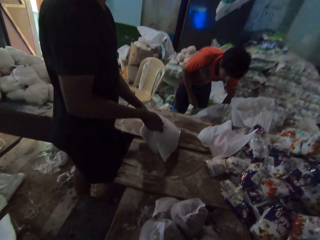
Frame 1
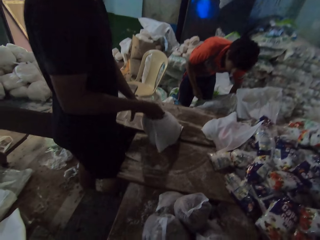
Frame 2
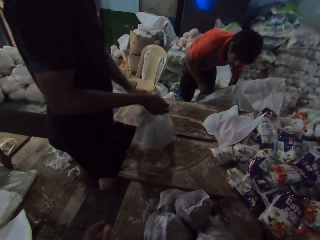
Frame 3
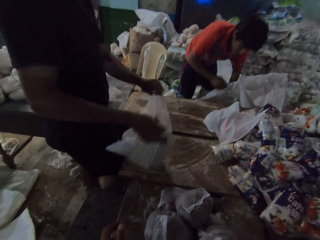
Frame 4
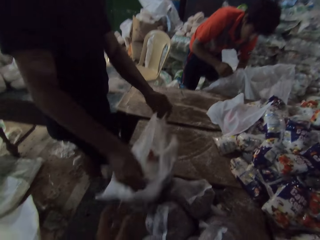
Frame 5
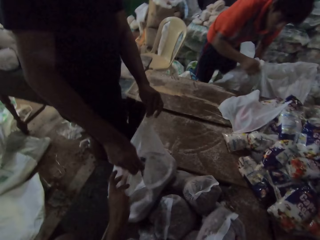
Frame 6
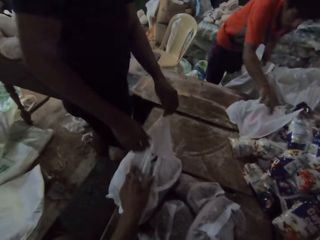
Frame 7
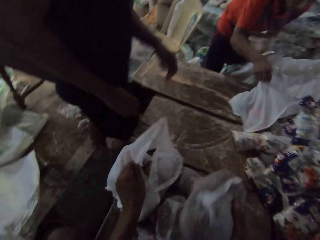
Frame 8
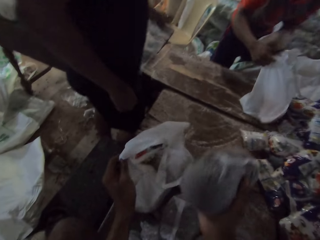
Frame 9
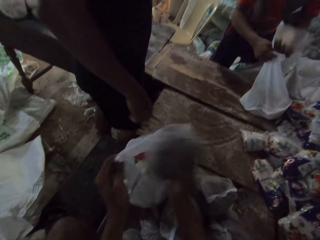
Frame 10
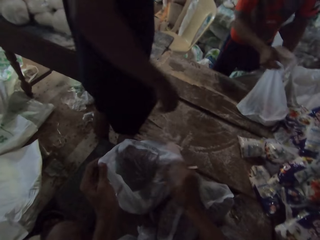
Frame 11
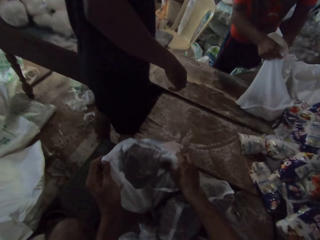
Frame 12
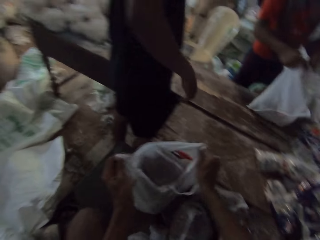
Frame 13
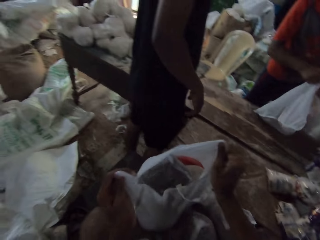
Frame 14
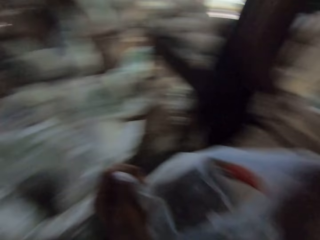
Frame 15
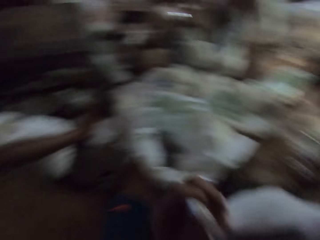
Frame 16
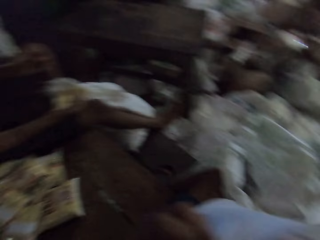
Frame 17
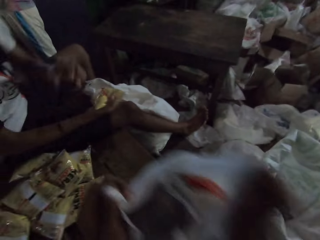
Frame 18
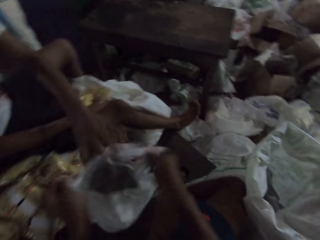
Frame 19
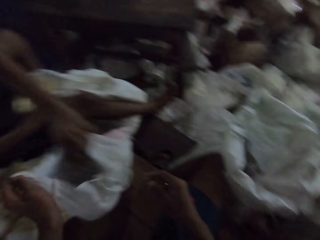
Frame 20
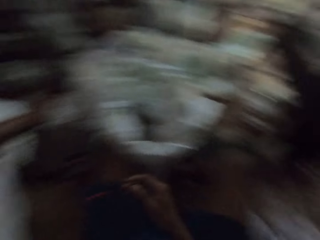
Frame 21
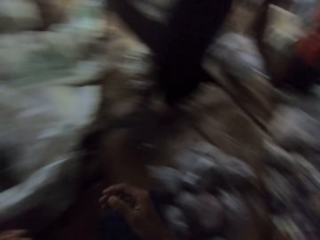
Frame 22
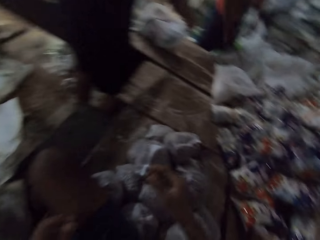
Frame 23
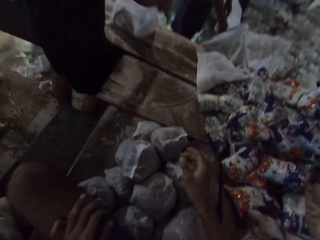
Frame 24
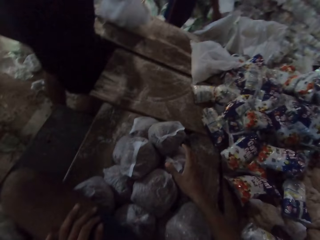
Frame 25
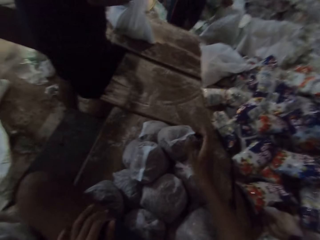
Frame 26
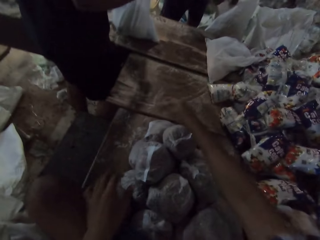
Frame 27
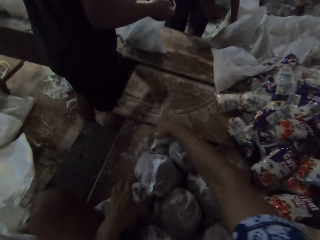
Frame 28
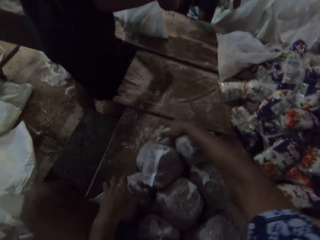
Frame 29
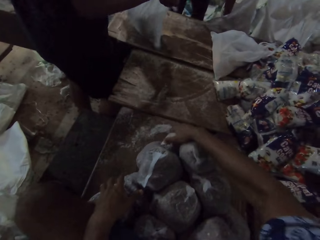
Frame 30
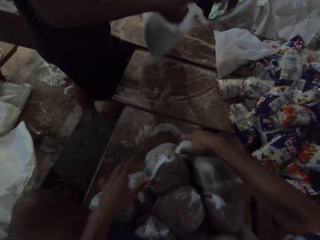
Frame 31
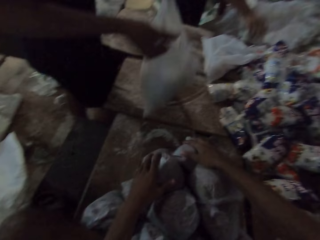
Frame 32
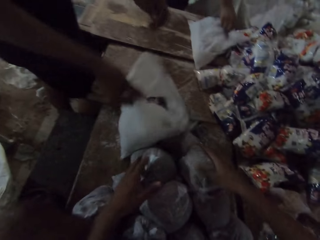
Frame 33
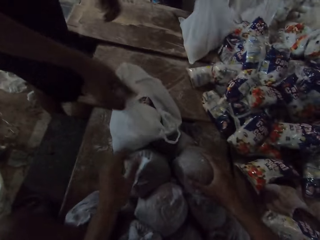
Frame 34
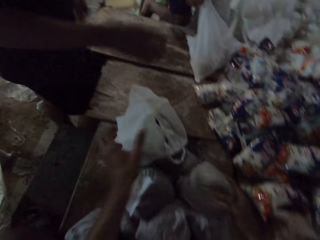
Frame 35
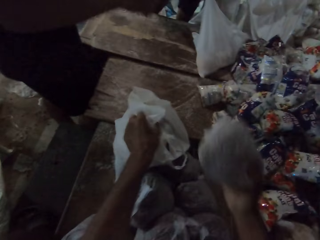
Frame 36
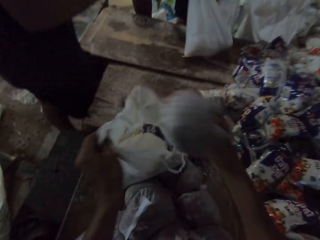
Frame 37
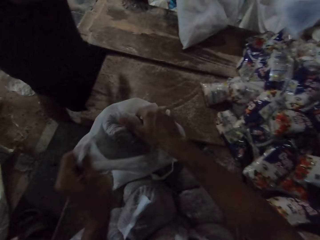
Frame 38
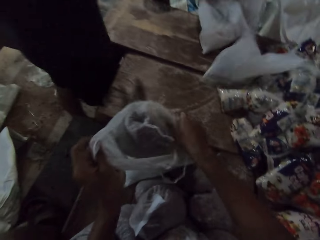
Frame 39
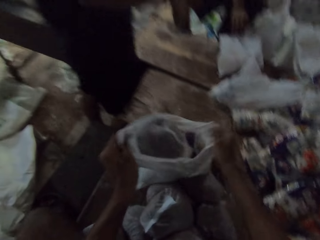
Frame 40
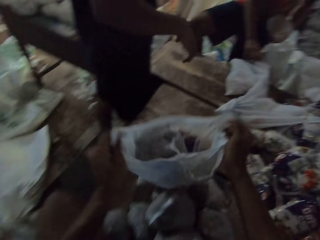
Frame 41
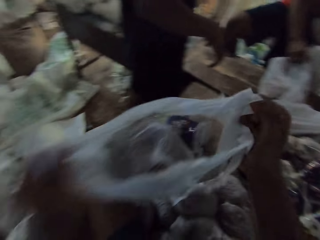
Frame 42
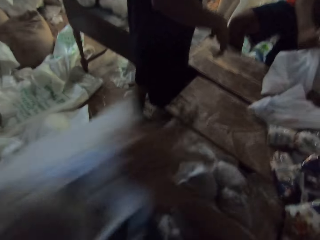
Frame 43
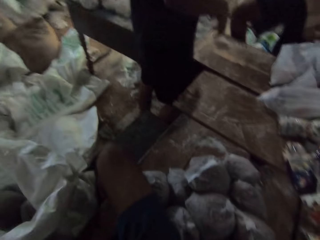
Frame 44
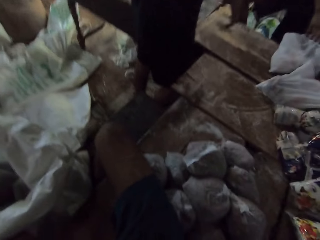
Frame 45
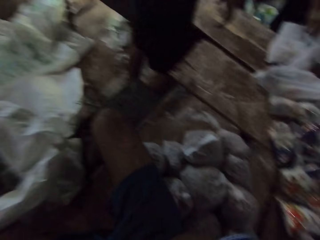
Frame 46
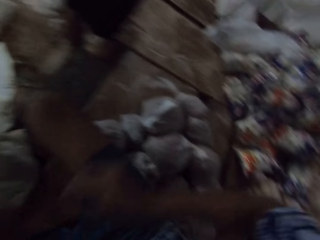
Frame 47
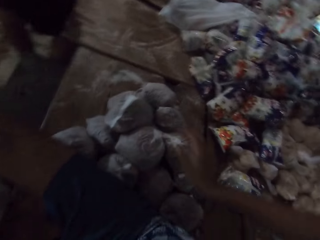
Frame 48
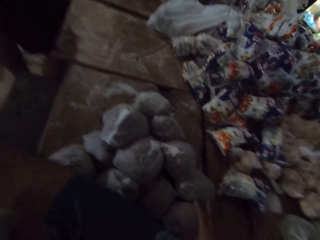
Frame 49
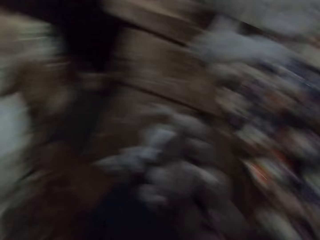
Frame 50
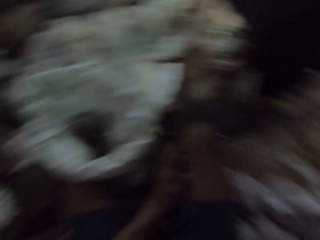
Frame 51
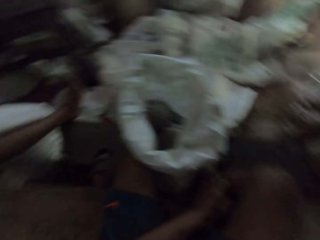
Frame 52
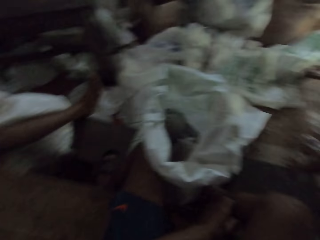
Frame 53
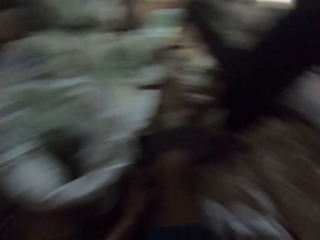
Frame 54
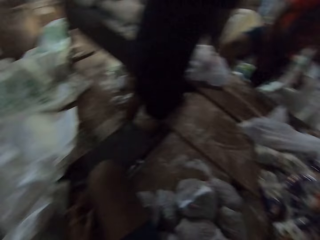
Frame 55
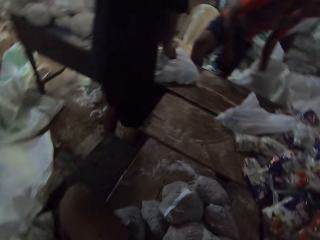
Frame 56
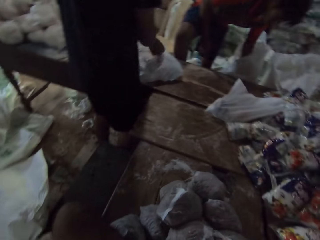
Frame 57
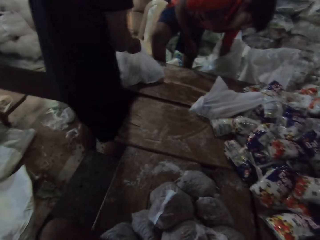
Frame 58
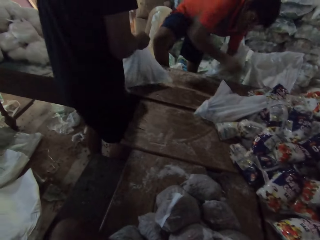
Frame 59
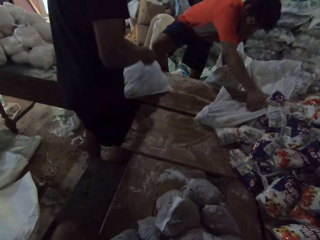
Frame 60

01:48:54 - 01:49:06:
A man passes the plastic bag on the table to the camera wearer with both hands. The camera wearer holds the plastic bag on the table with his left hand. Another man holds the plastic bag on the table with his right hand and puts a bag of cereal into the plastic bag with his left hand. The camera wearer picks up the plastic bag from the table with both hands. He puts the package inside the nylon bag with his right hand. He carries the nylon bag with both hands. He drops the plastic bag on the table with both hands. He adjusts bags of cereal on the table with both hands. He gathers the packages with both hands. The first man drops the plastic bag on the table with both hands. The camera wearer picks up the bag of cereal or package from the table with his right hand. He holds the plastic bag on the table with his left hand. He puts the bag of cereal into the plastic bag with his right hand. He picks up the plastic bag from the table with both hands. He carries the nylon bag with both hands. He touches the bag of cereal on the table with his right hand. He holds the package with his right hand.

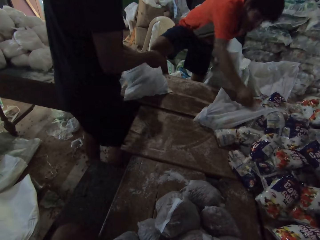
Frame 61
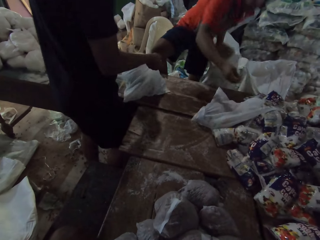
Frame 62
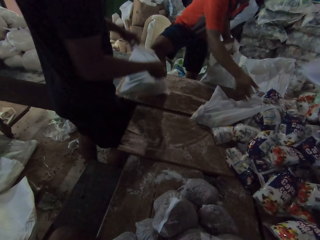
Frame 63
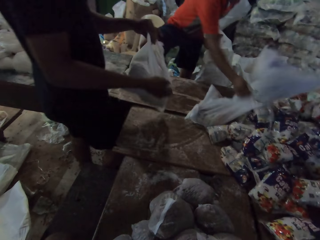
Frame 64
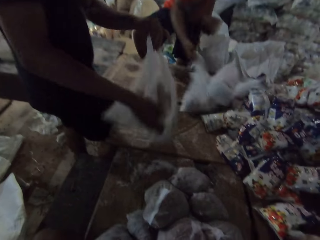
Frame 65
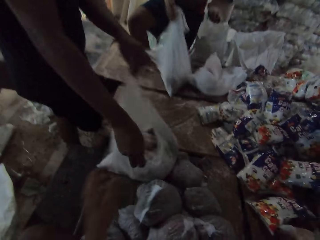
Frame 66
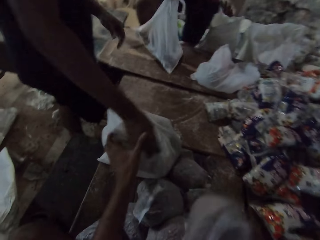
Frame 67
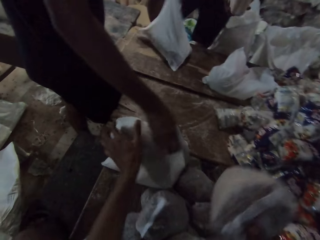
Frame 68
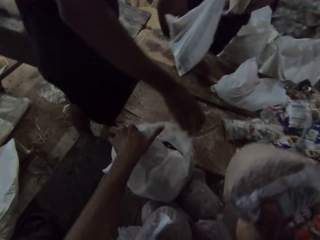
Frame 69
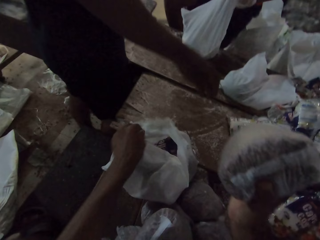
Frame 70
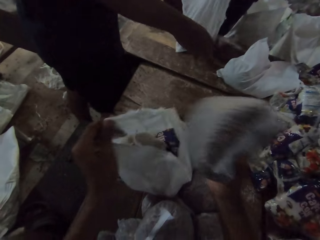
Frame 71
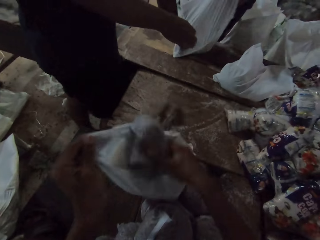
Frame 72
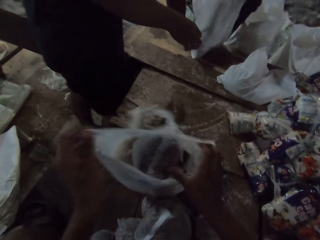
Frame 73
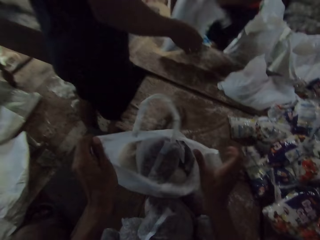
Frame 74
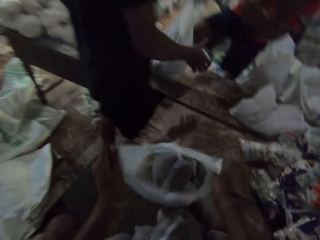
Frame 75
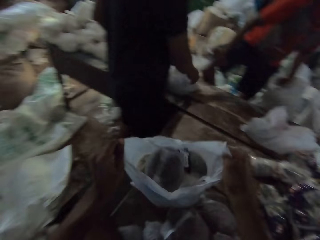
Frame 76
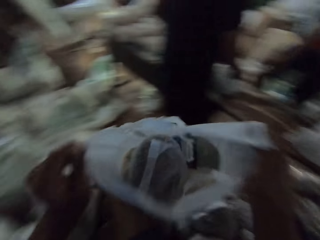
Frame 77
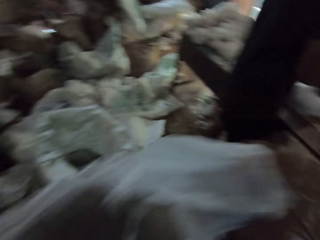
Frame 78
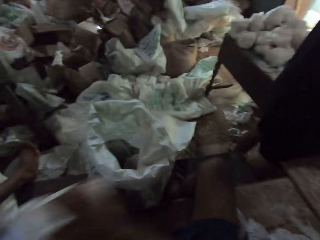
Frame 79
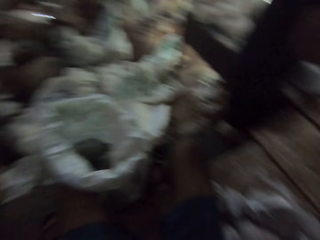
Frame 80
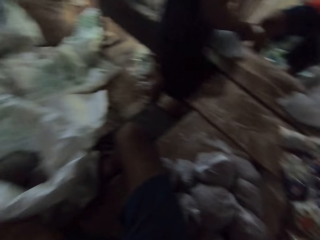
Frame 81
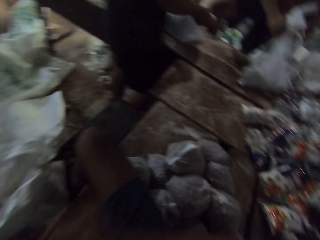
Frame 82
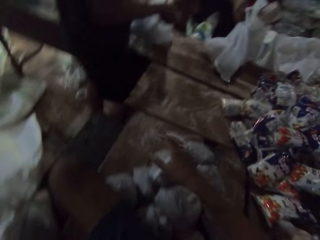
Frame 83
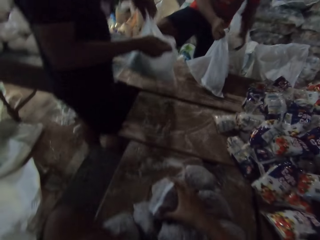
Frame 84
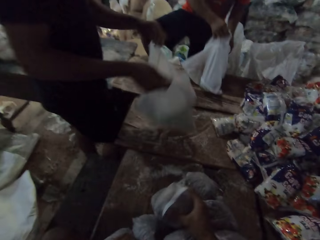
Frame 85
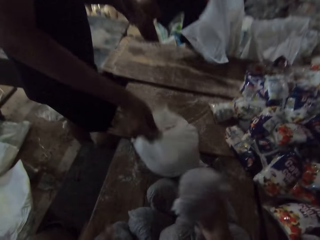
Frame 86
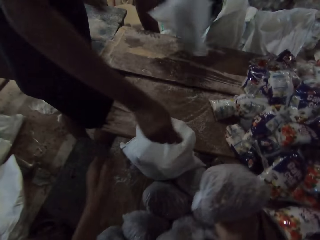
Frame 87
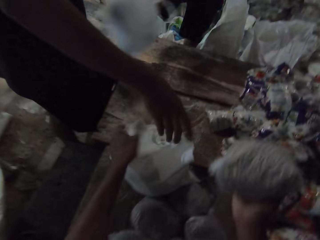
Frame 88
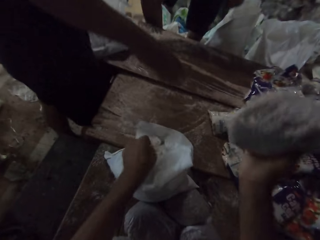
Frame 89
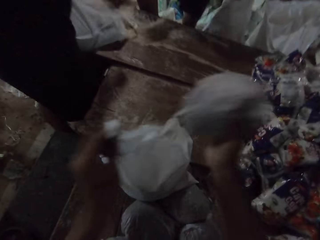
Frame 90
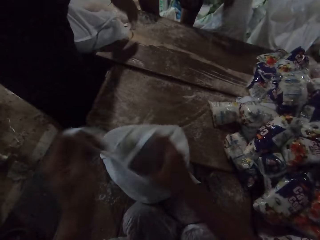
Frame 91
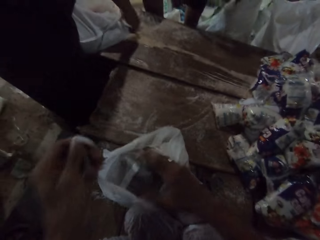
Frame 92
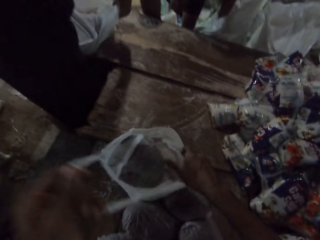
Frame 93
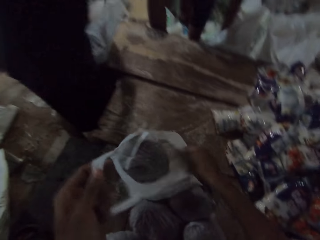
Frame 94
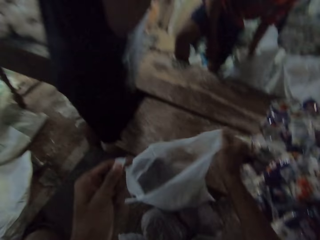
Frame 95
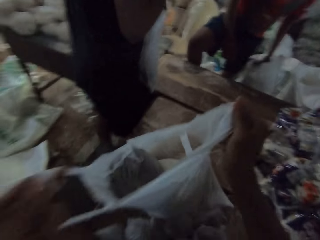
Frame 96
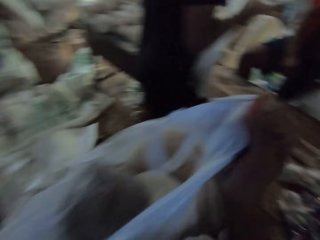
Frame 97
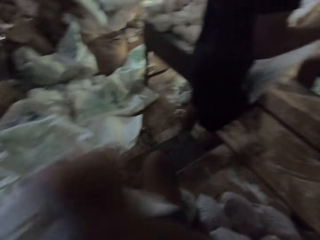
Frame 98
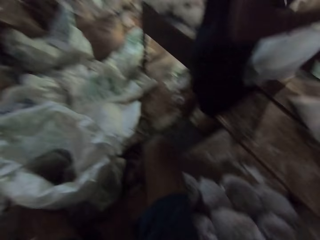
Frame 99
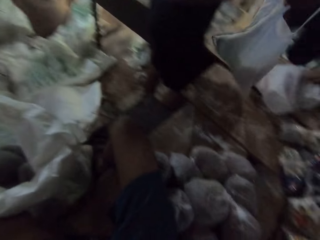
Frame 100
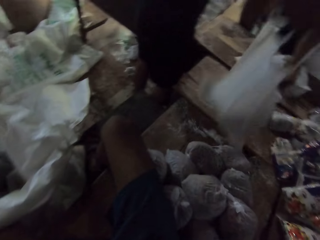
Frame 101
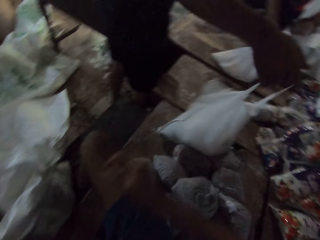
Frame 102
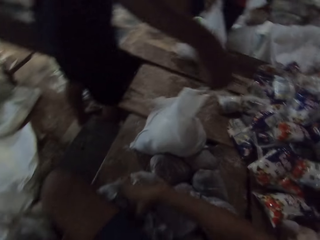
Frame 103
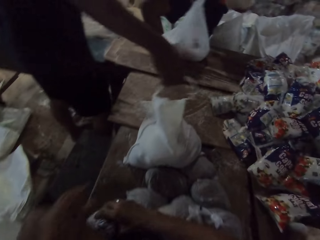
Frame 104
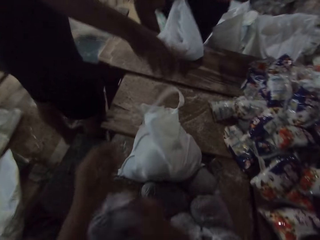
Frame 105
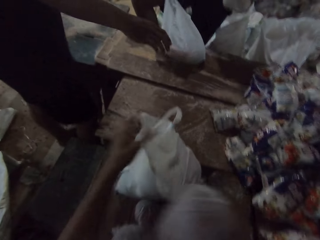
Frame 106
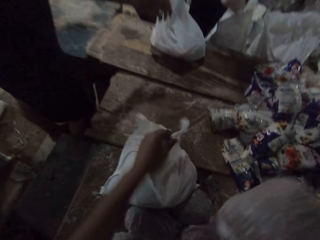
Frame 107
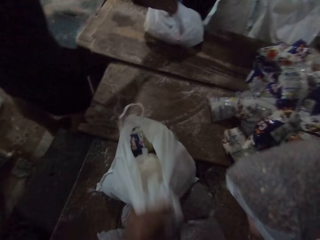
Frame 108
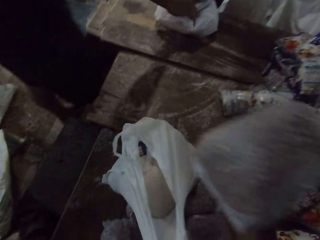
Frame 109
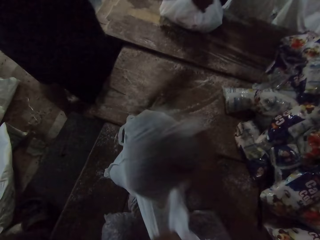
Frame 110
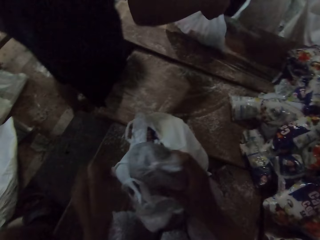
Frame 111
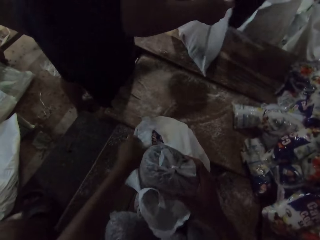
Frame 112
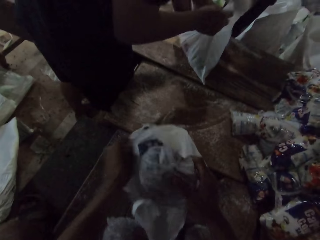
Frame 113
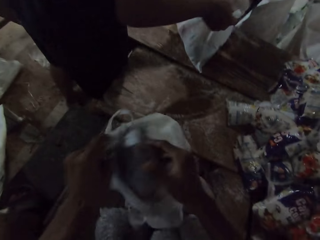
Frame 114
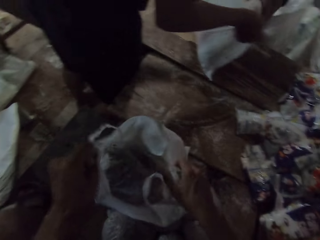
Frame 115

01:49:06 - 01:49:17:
A man drags a plastic bag on the table with his right hand. Another man moves the plastic bag on the table with both hands. The camera wearer holds the plastic bag on the table with his left hand. He puts the bag of cereal into the plastic bag with his right hand. The first man passes the plastic bag to the other man with his right hand. The camera wearer picks up the plastic bag from the table with both hands. He carries the nylon bag with both hands. He puts the carrier bag on top of the table. The first man holds the plastic bag on the table with his right hand and puts a bag of cereal into the plastic bag with his left hand. The camera wearer picks up the bag of cereal from the table with his right hand. The other man drops the plastic bag on the table with both hands. The camera wearer holds the plastic bag on the table with his left hand. He puts the bag of cereal into the plastic bag with his right hand. He picks up the plastic bag from the table with both hands. He carries the nylon bag with both hands. He puts the carrier bag on top of the table. The other man drops the plastic bag on the table with his right hand. The camera wearer picks up the bag of cereal from the table with his right hand. He holds the plastic bag on the table with his left hand. He puts the bag of cereal into the plastic bag with his right hand.
